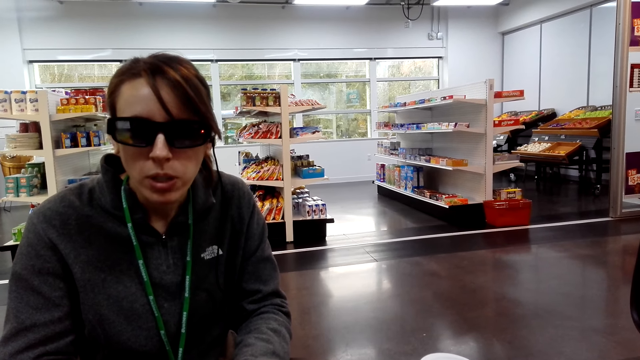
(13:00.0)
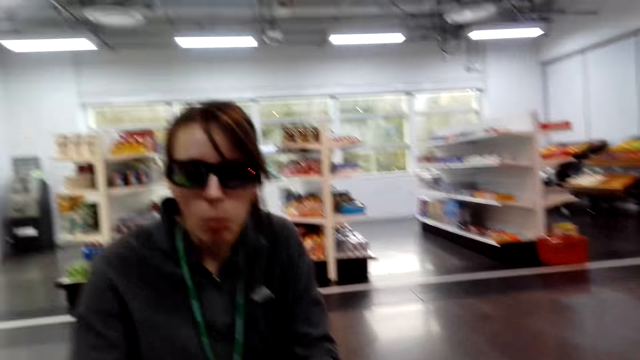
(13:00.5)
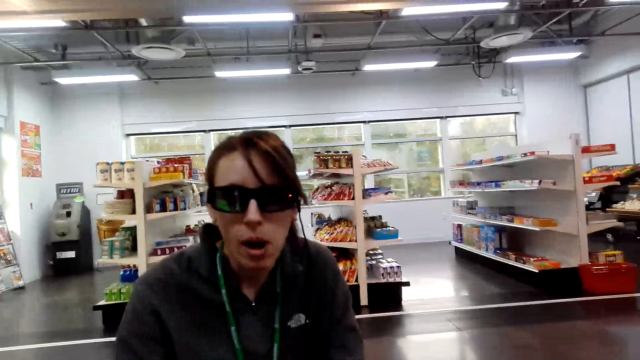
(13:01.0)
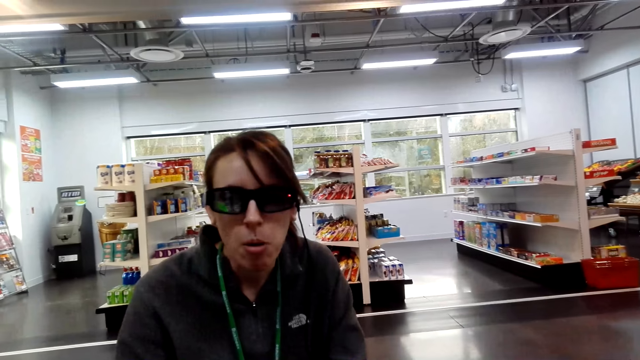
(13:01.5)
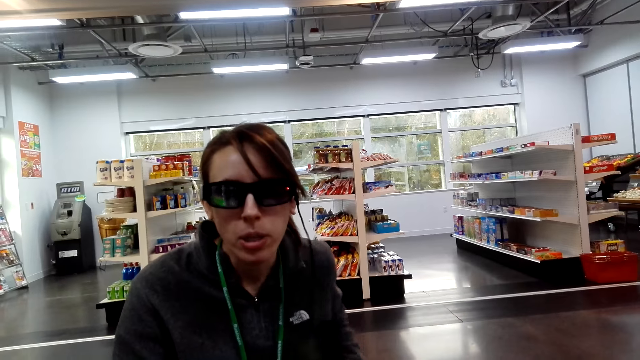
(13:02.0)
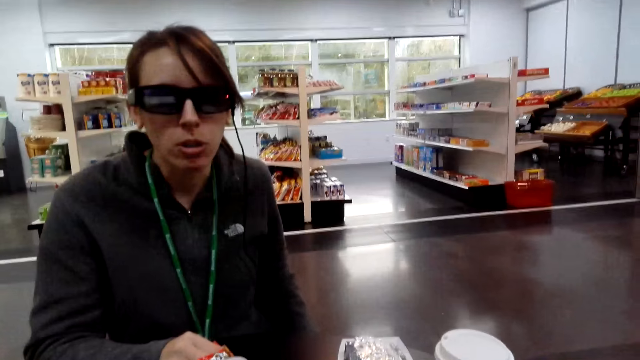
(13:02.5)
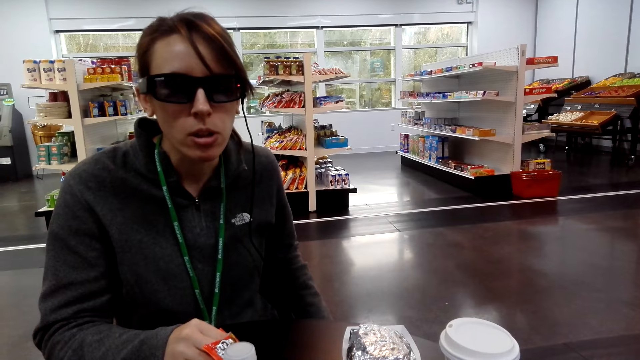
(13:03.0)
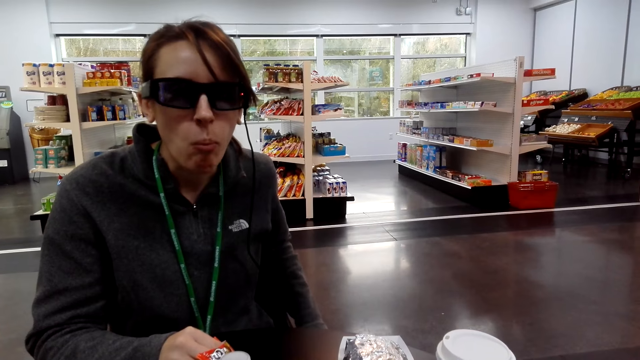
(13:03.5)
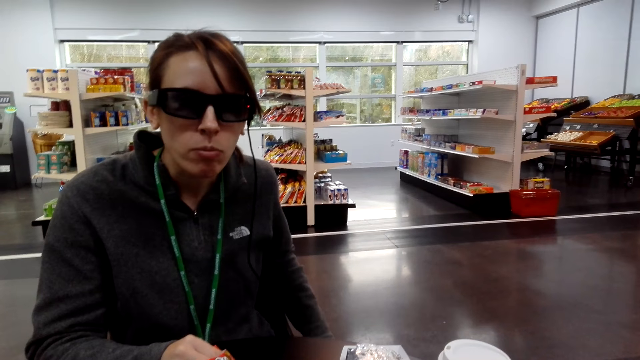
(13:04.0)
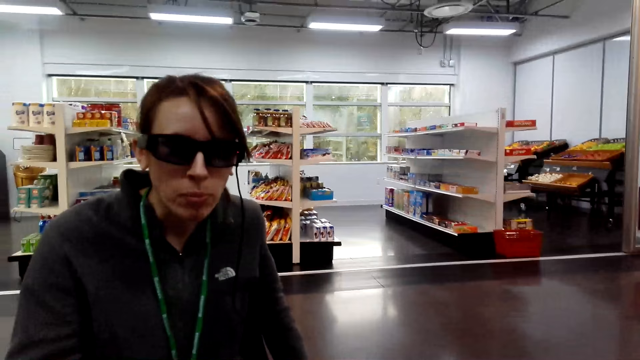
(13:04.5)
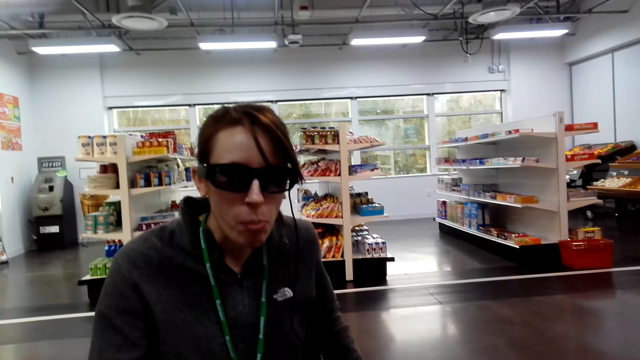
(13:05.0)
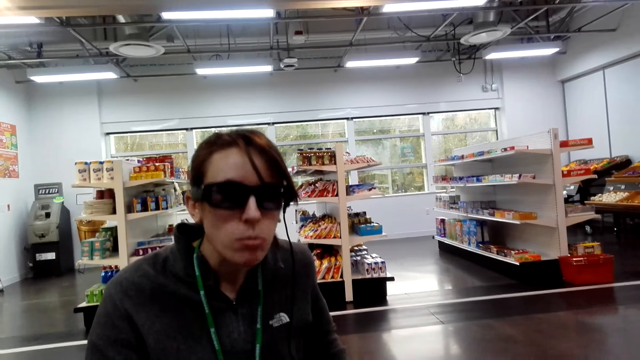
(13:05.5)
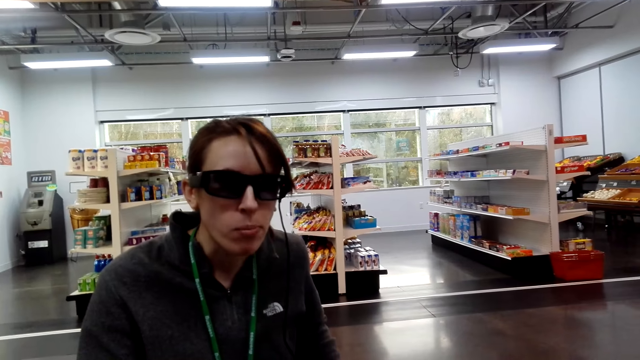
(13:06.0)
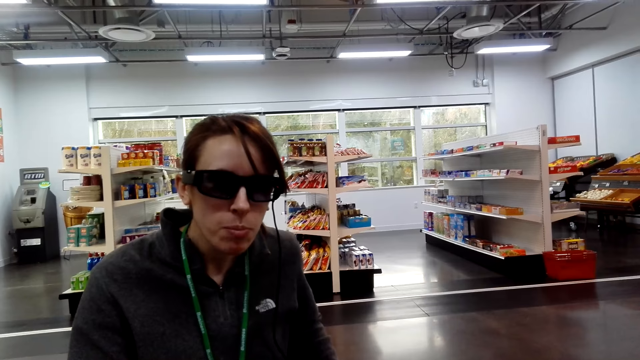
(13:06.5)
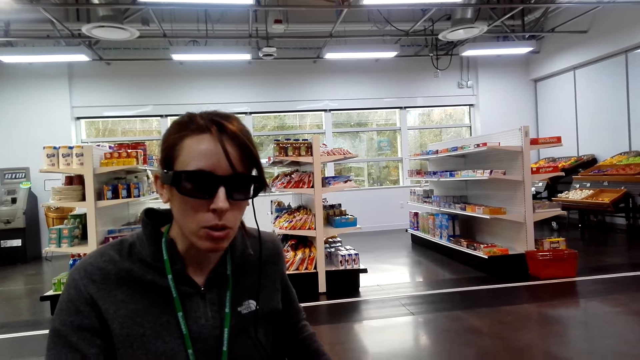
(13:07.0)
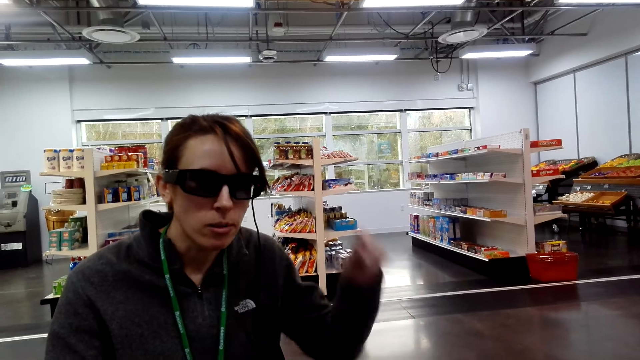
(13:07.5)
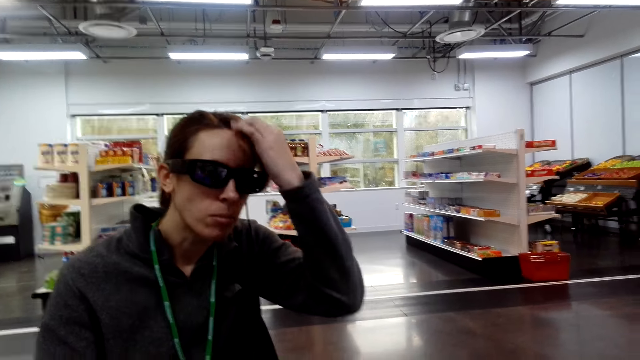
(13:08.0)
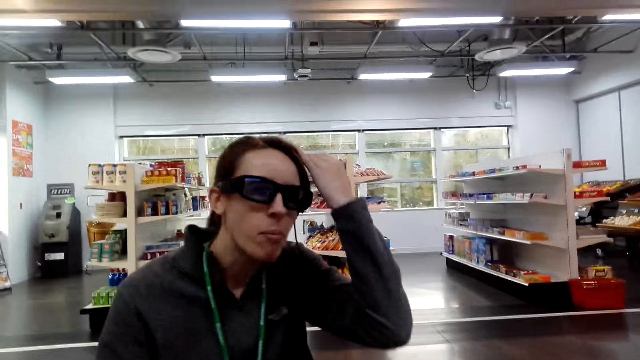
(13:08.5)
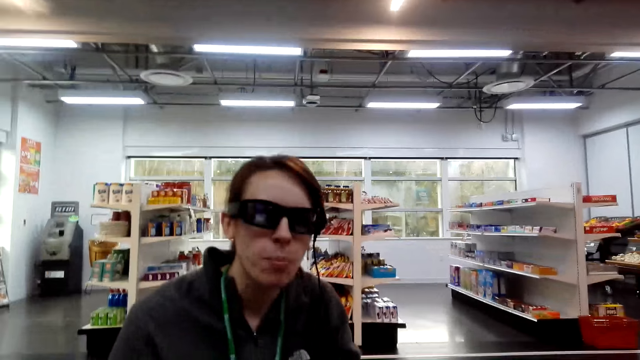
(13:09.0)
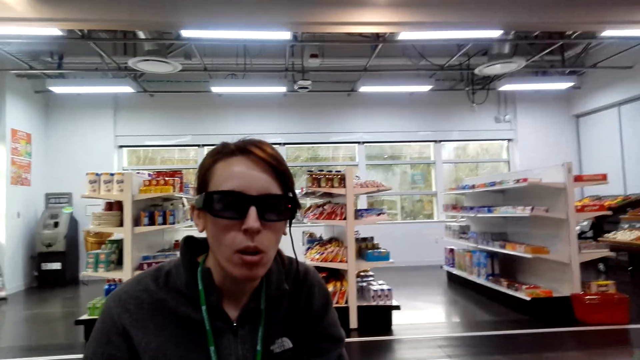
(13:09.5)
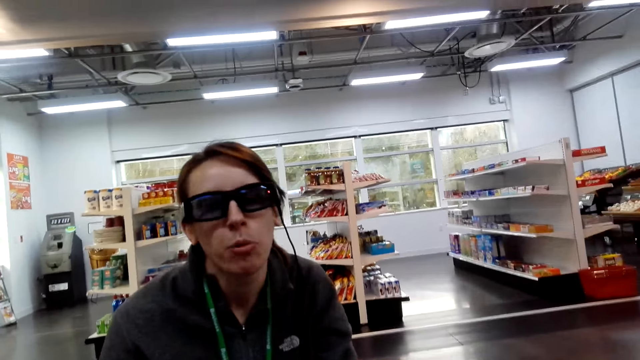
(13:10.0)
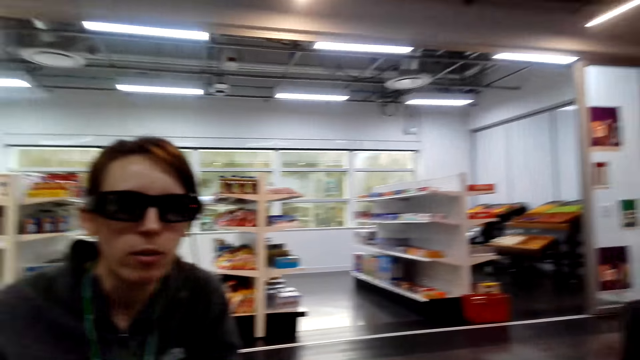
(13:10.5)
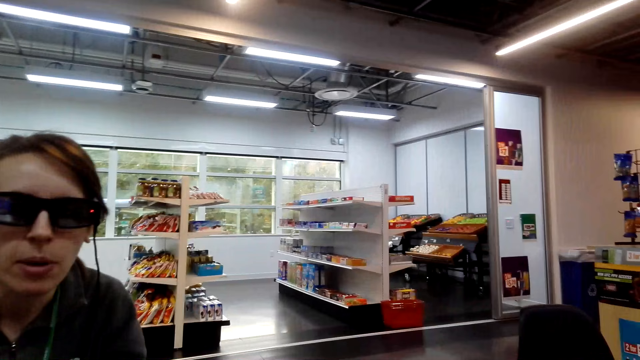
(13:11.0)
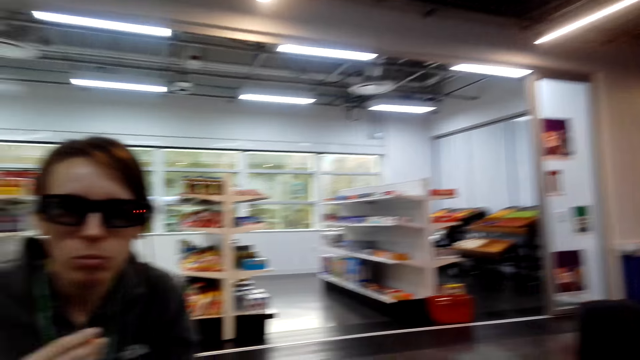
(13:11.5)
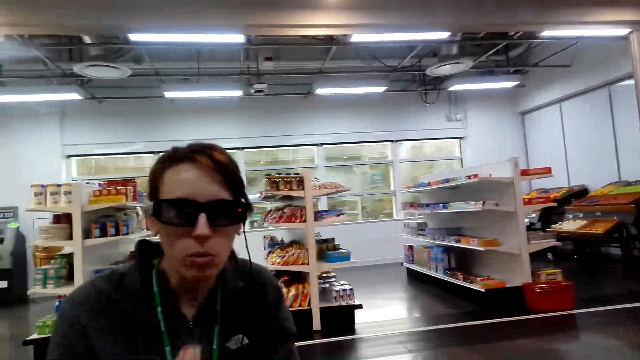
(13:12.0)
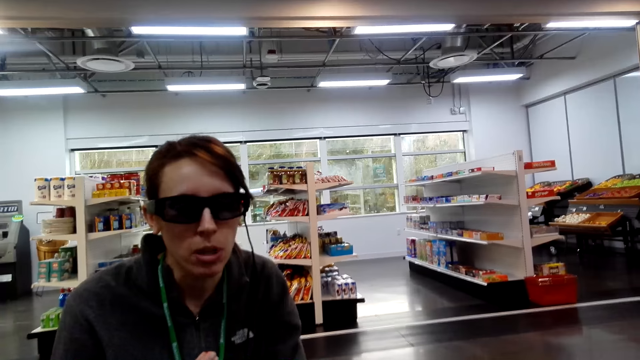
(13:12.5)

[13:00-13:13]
The camera wearer tucks hair. A lady scratches her head. The camera wearer talks to the lady. They look around.

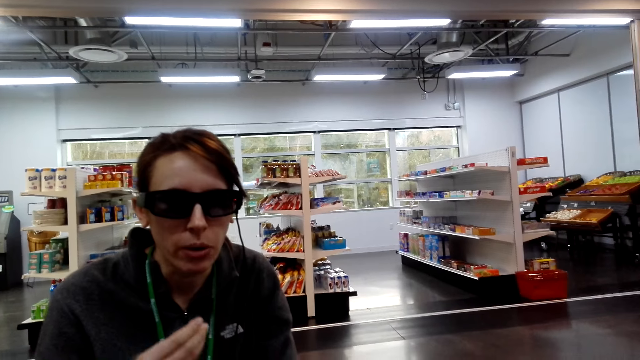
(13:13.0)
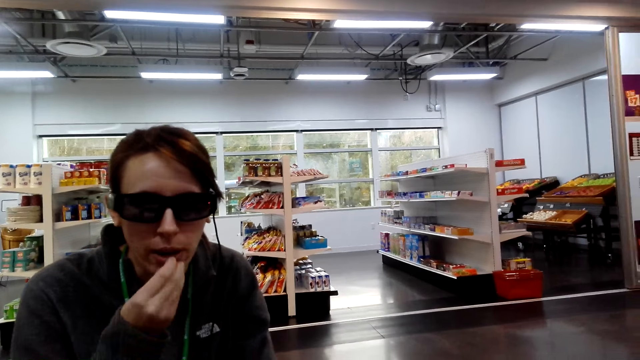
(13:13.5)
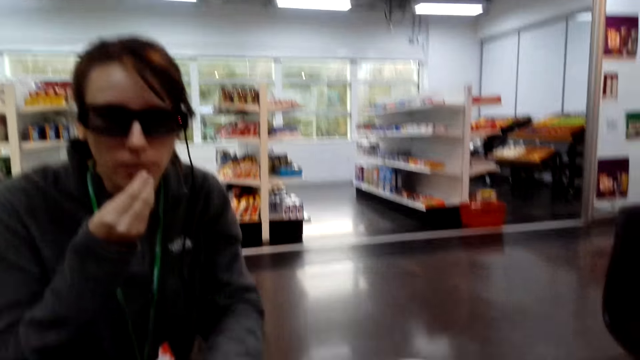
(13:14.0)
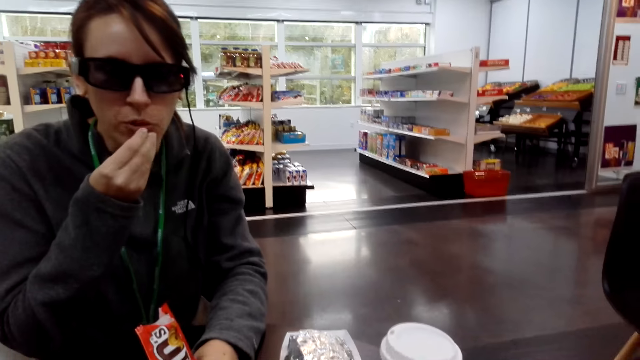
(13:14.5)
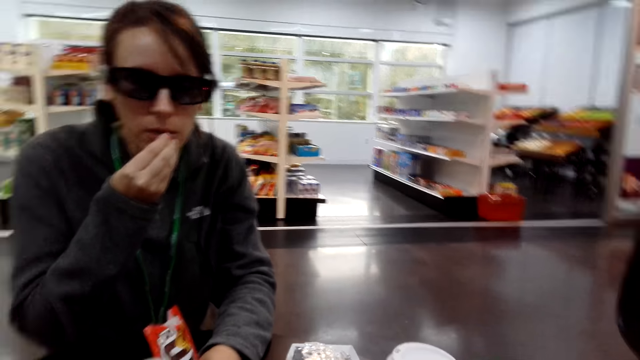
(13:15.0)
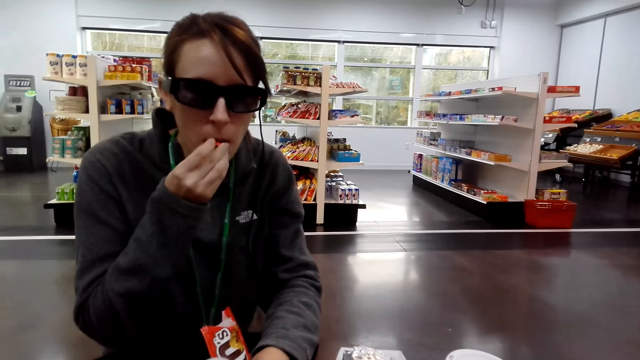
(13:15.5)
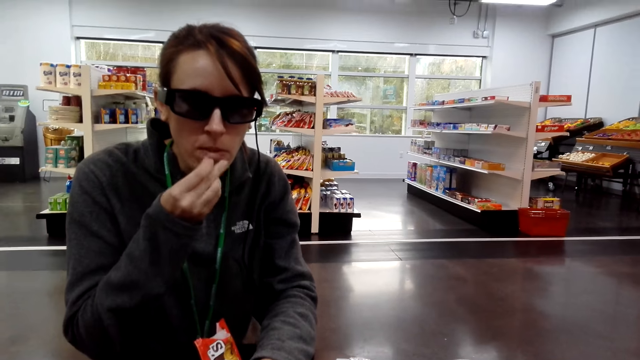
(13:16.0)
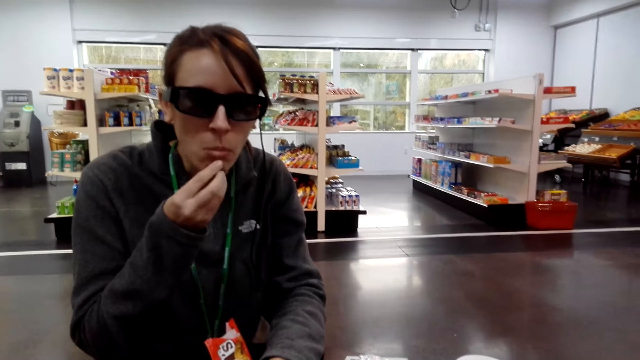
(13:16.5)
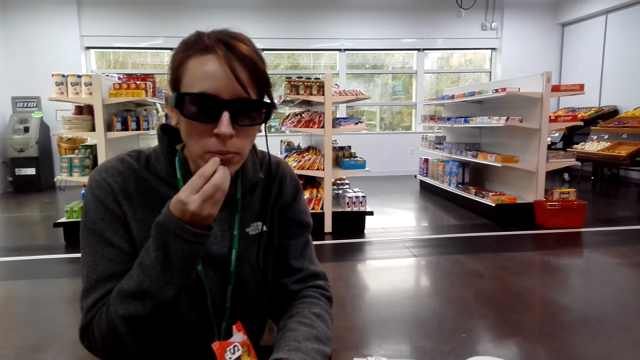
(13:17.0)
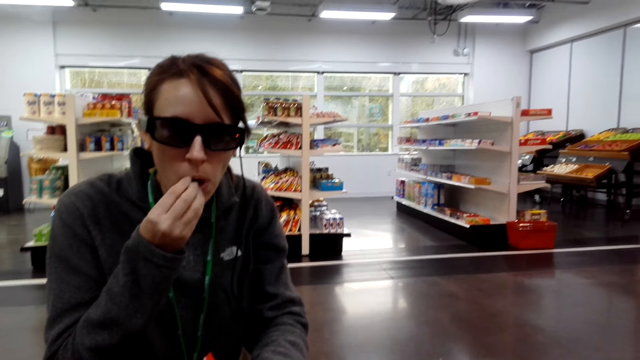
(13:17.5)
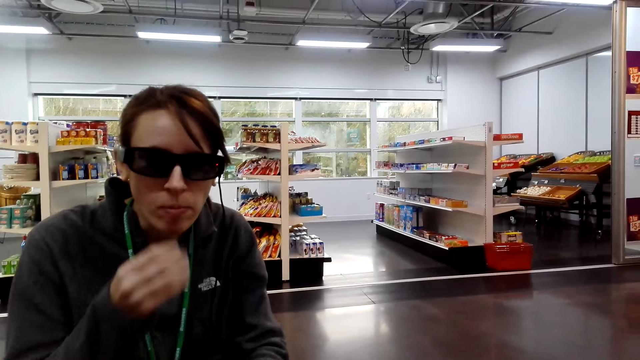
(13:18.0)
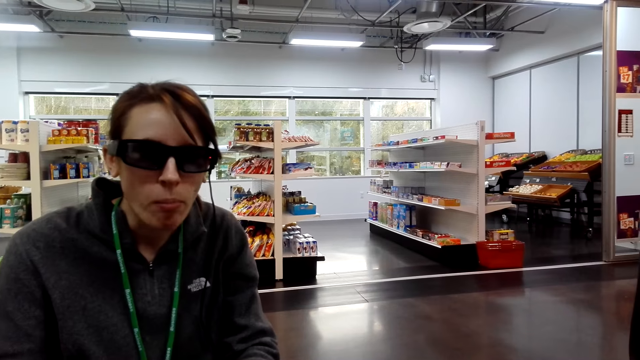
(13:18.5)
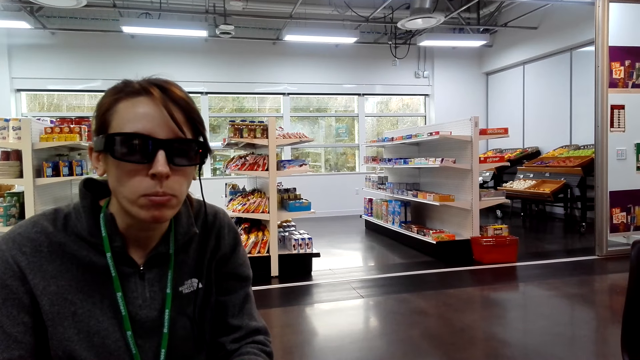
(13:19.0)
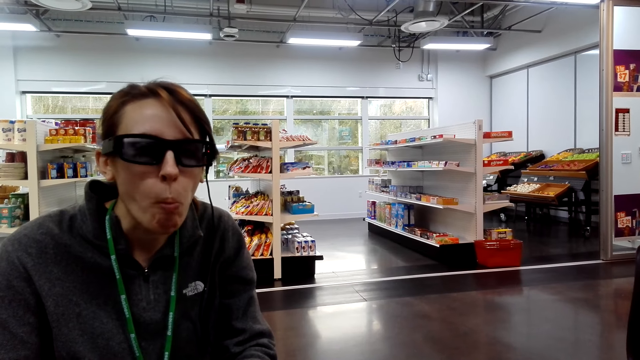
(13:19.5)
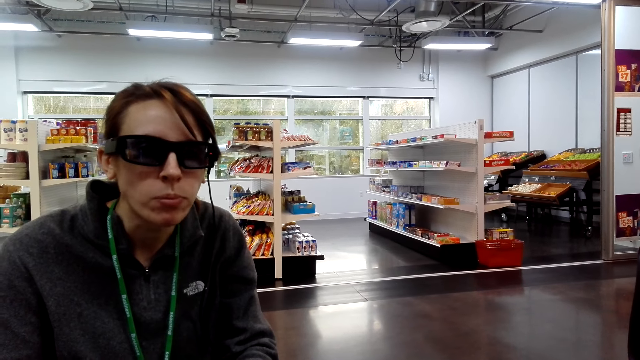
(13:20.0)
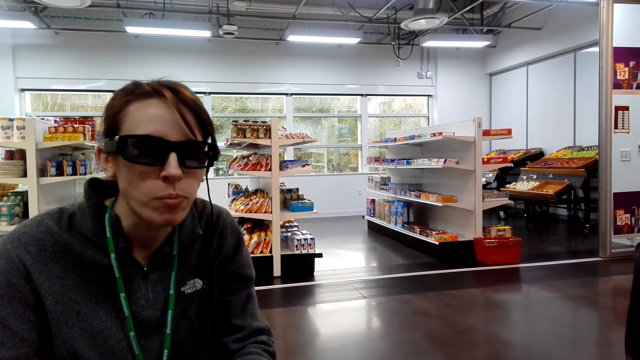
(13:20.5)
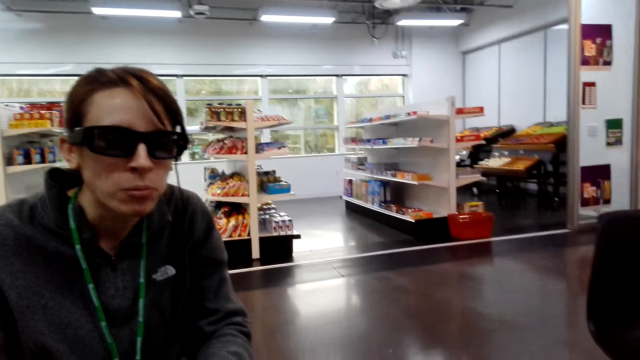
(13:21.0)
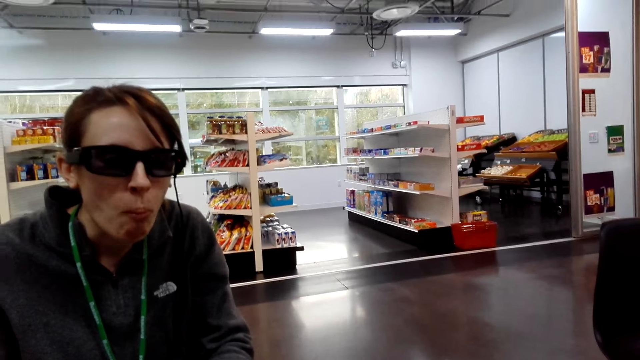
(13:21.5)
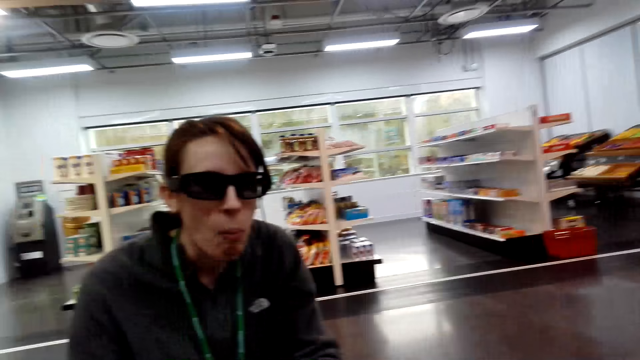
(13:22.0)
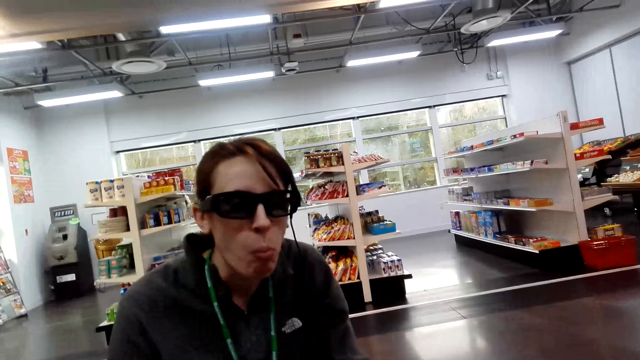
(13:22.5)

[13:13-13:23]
A lady eats the items. The camera wearer eats gums.
